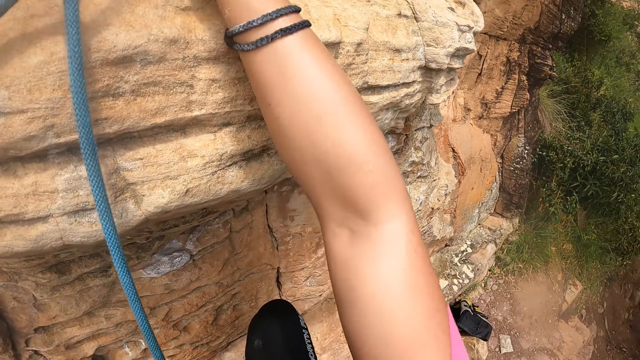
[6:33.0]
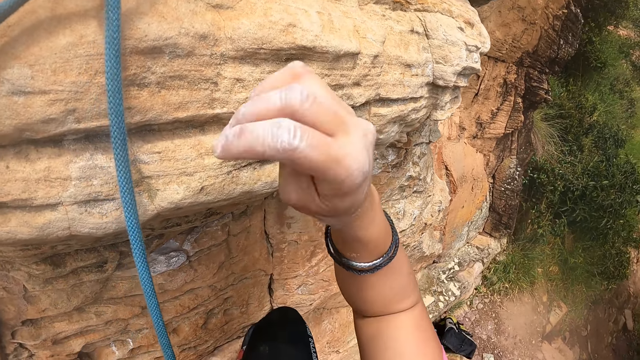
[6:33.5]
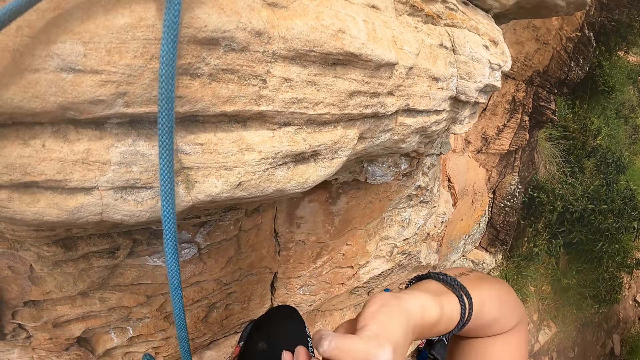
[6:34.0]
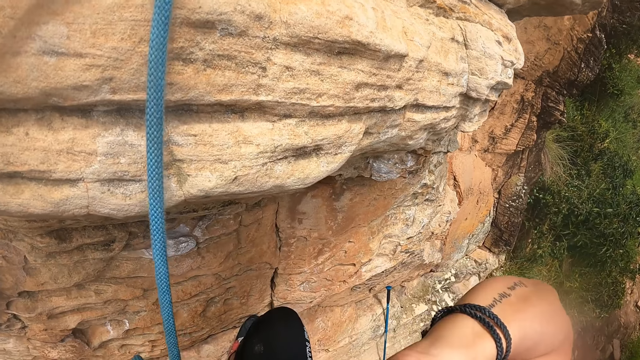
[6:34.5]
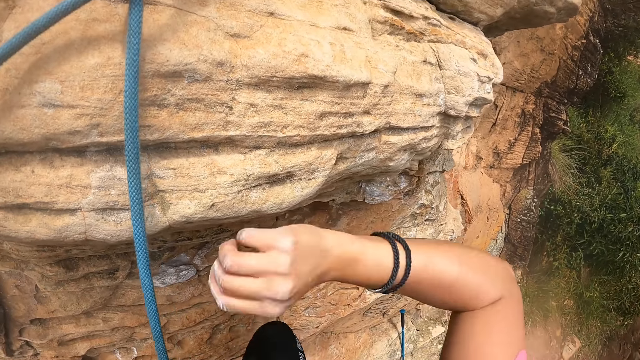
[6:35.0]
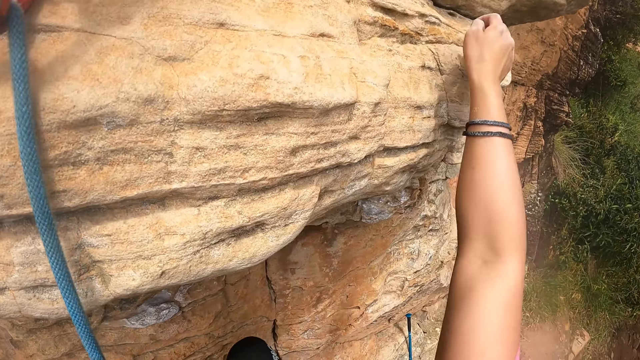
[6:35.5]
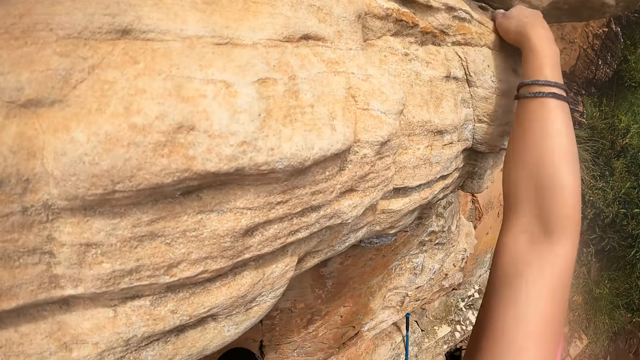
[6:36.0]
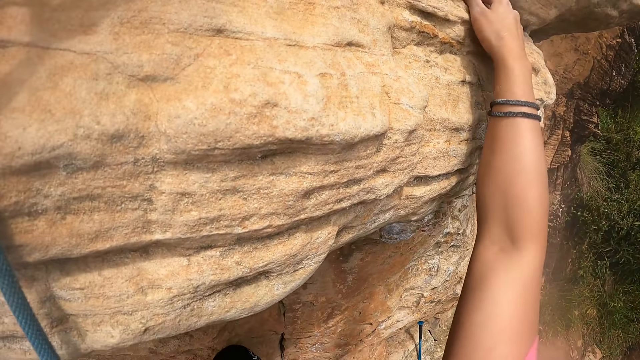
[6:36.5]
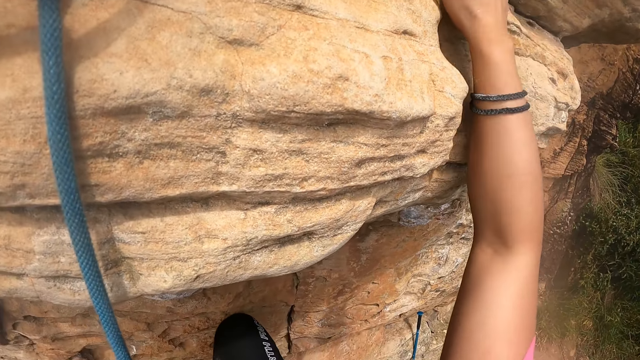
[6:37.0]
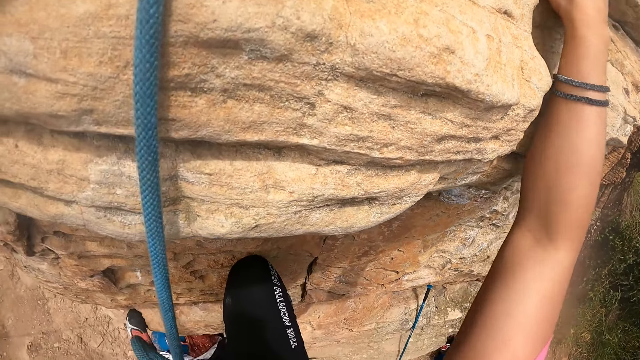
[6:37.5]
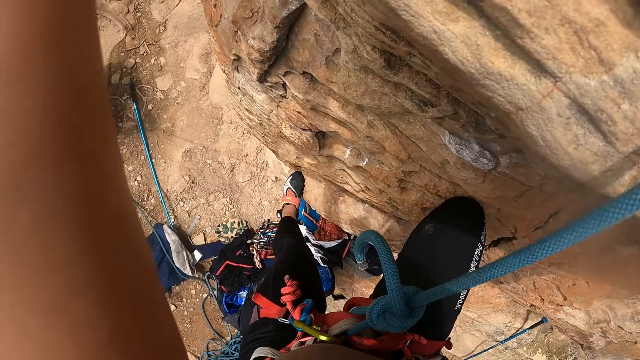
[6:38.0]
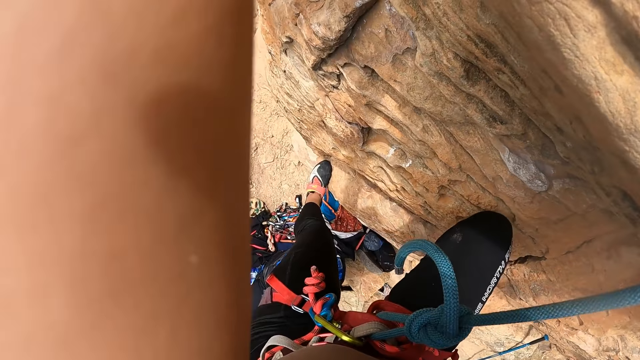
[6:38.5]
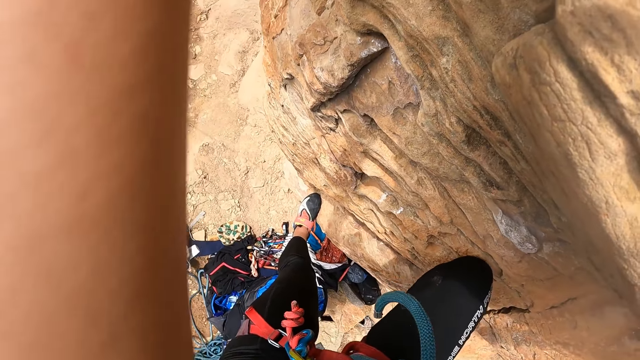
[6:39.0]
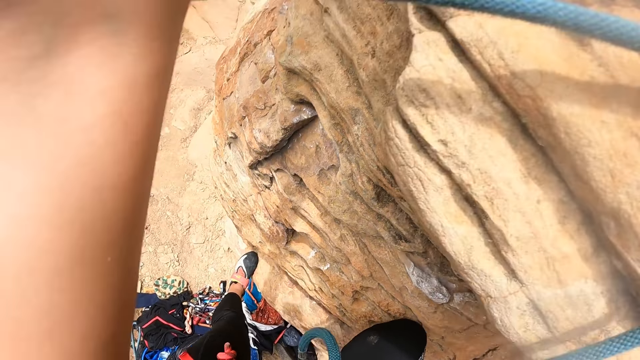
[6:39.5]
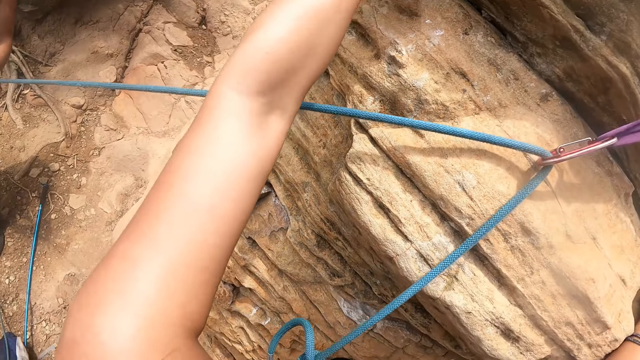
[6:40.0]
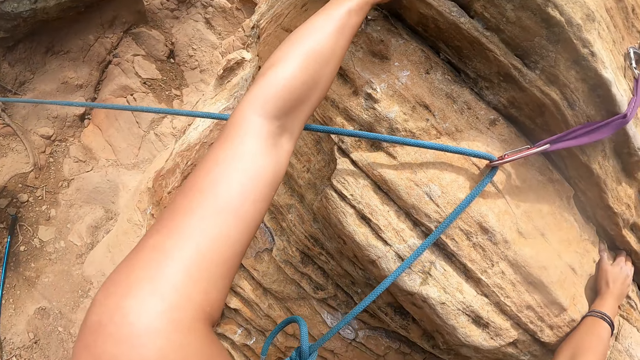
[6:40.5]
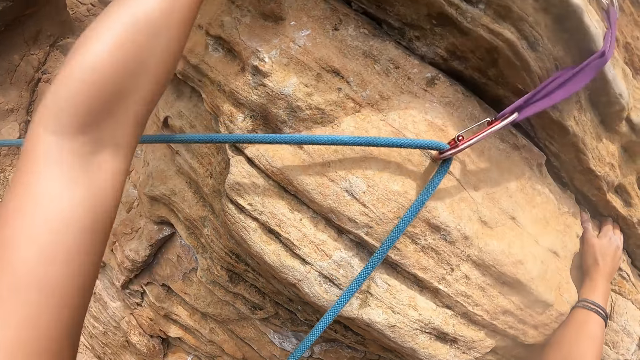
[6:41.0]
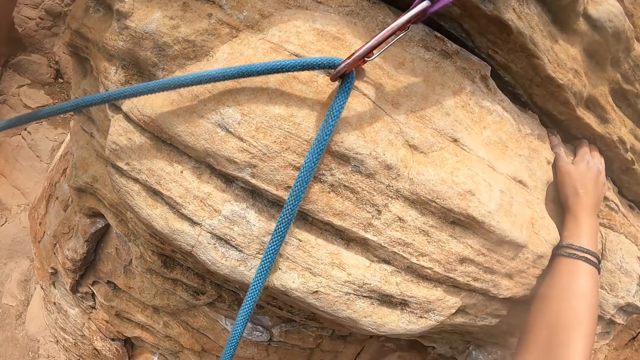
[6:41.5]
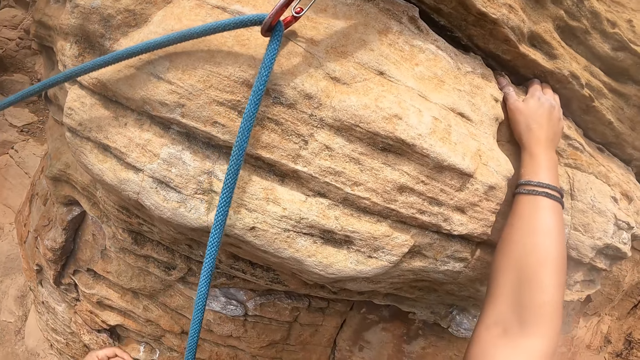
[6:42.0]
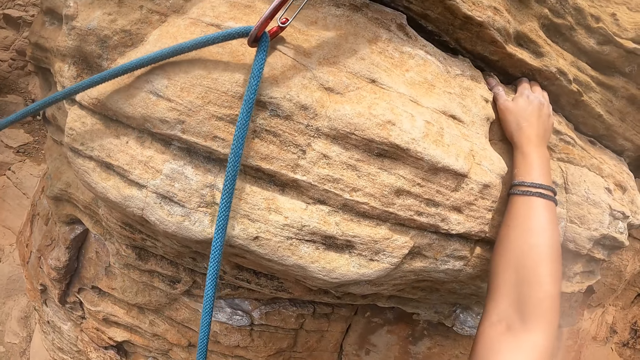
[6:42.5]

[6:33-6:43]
The camera wearer moves their hand. They climb the mountain.

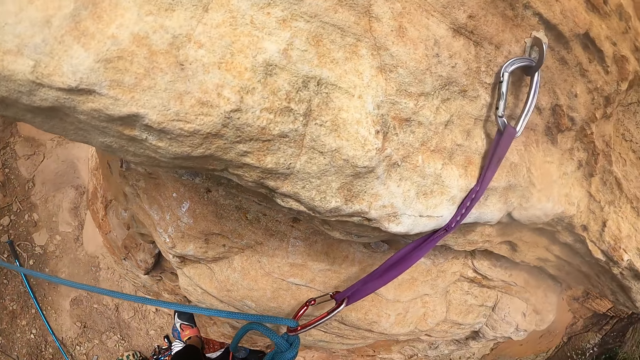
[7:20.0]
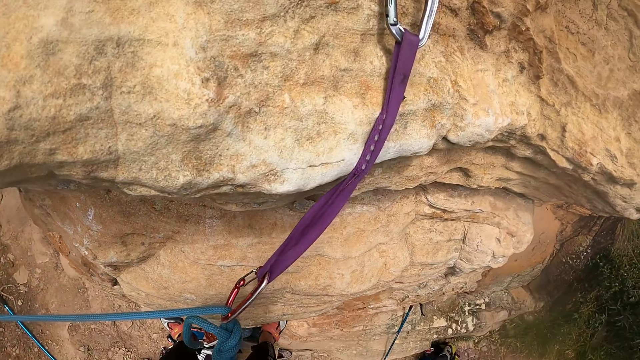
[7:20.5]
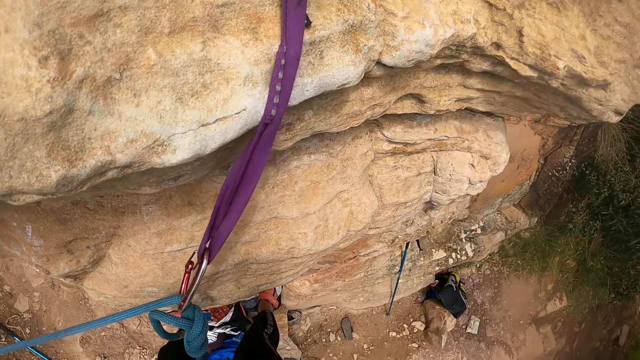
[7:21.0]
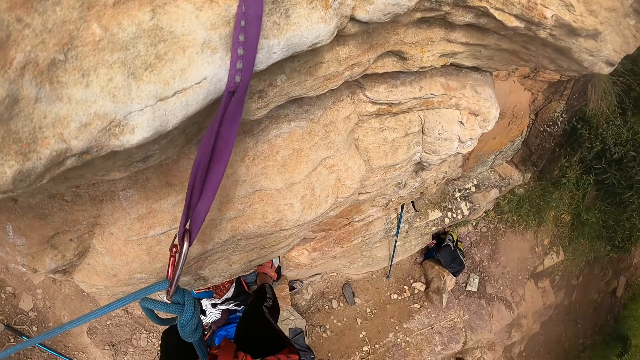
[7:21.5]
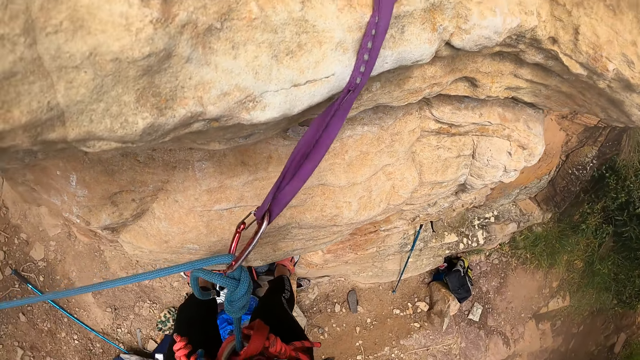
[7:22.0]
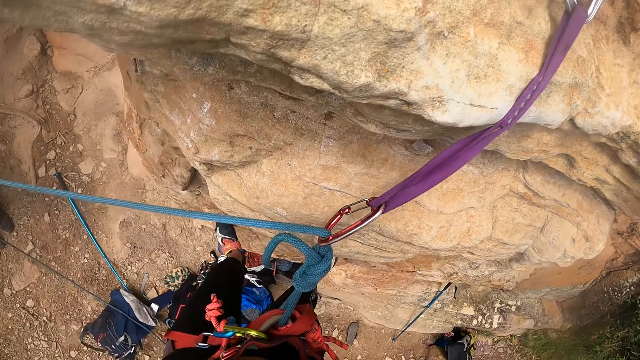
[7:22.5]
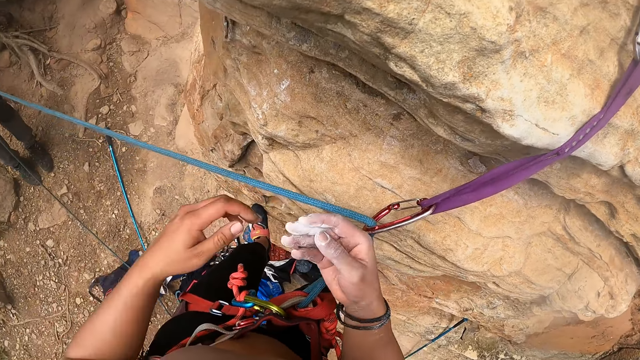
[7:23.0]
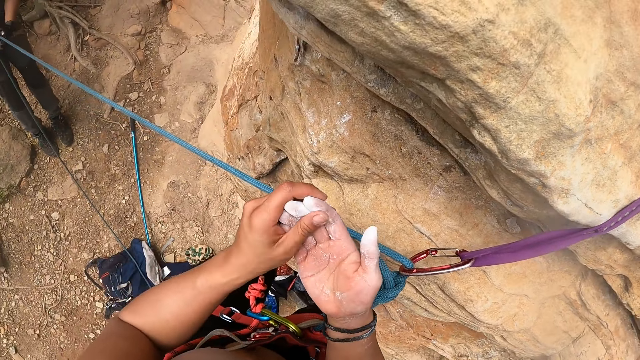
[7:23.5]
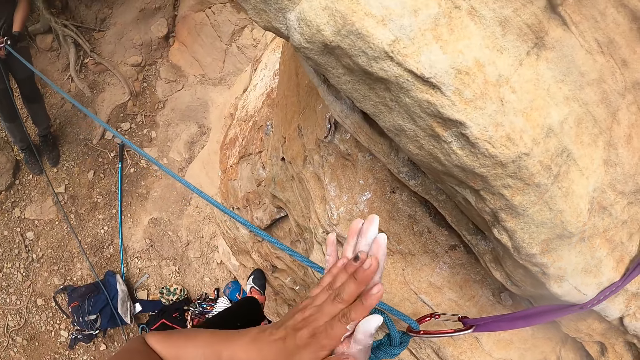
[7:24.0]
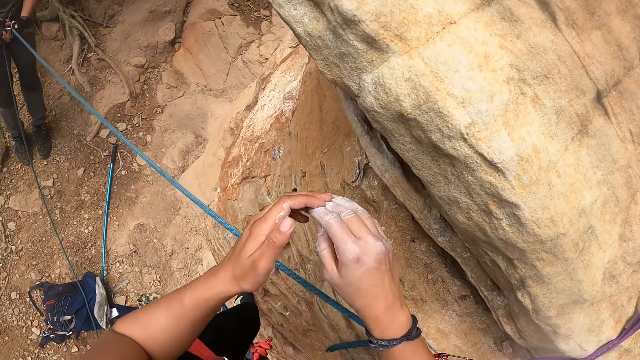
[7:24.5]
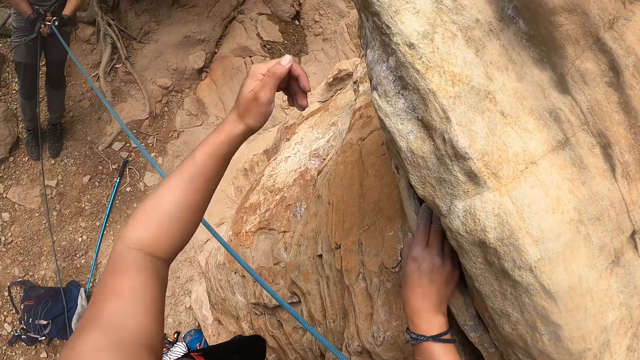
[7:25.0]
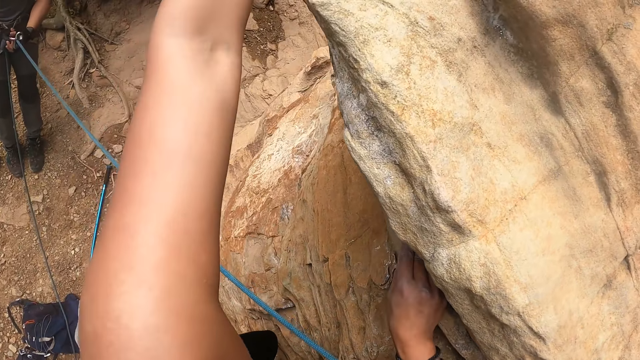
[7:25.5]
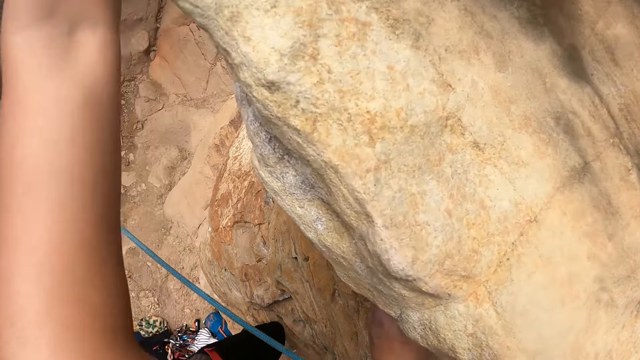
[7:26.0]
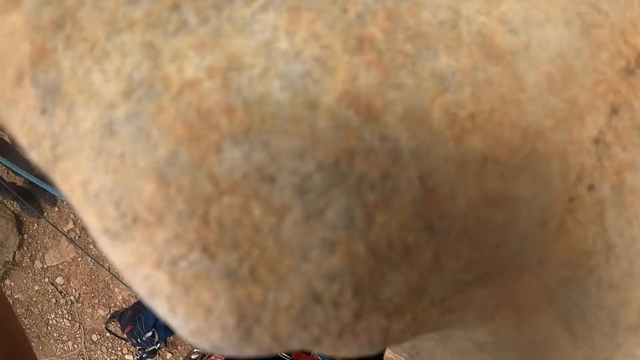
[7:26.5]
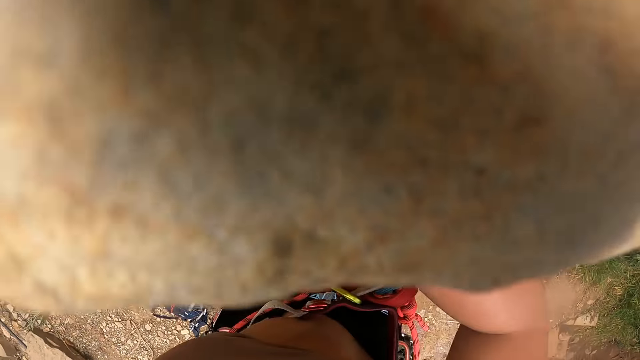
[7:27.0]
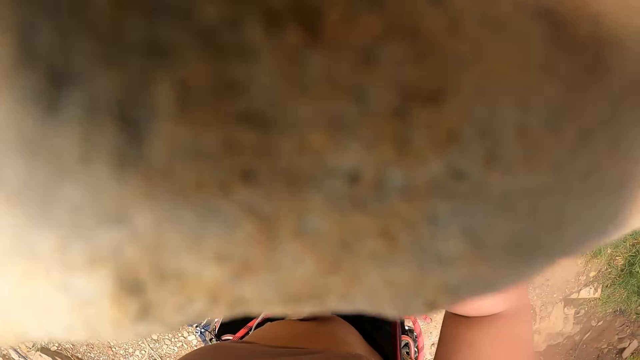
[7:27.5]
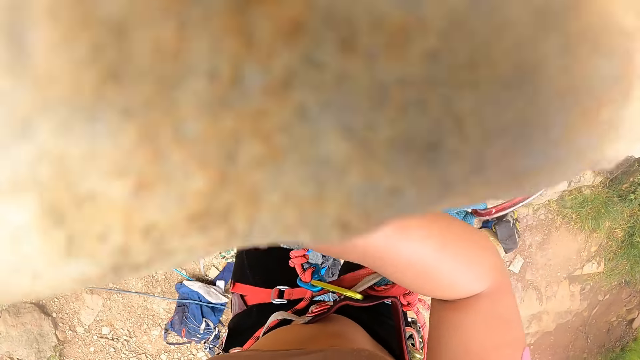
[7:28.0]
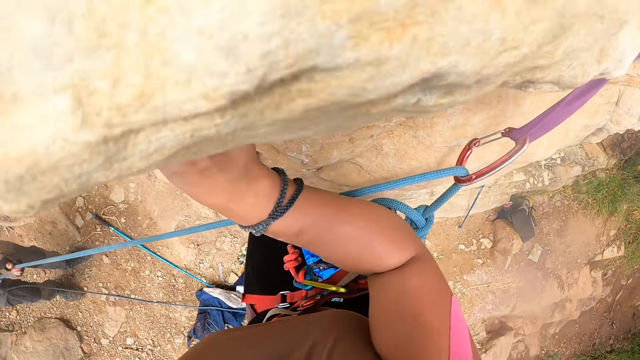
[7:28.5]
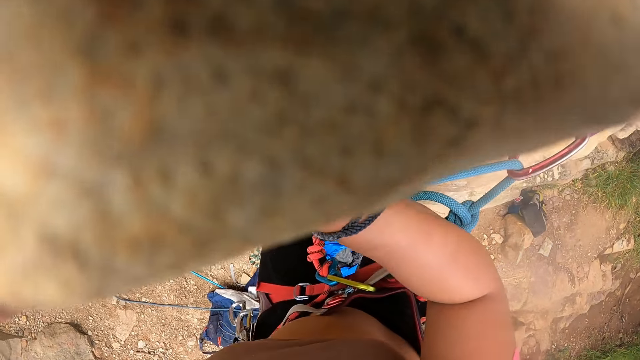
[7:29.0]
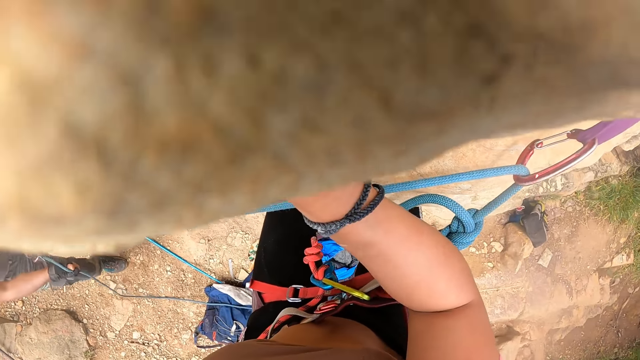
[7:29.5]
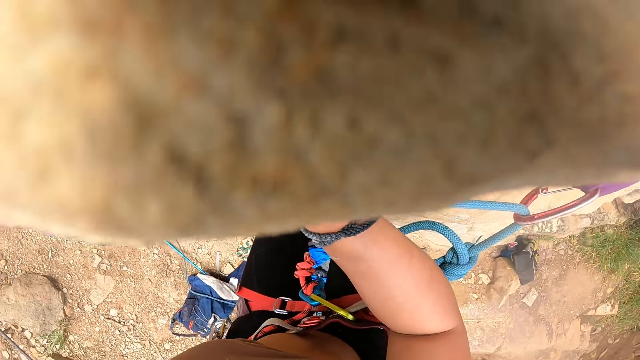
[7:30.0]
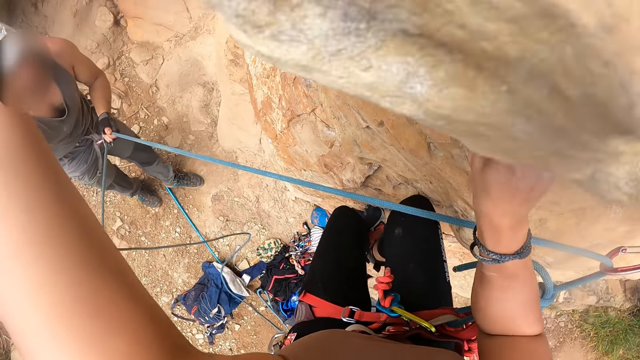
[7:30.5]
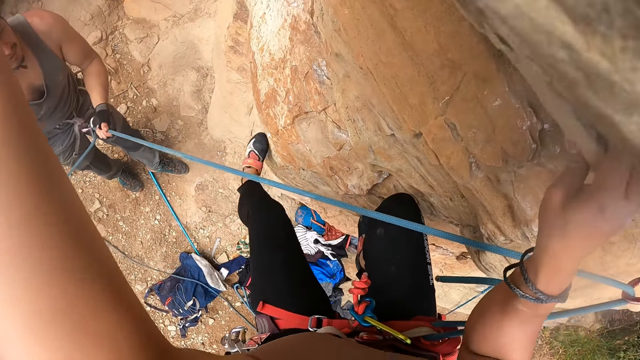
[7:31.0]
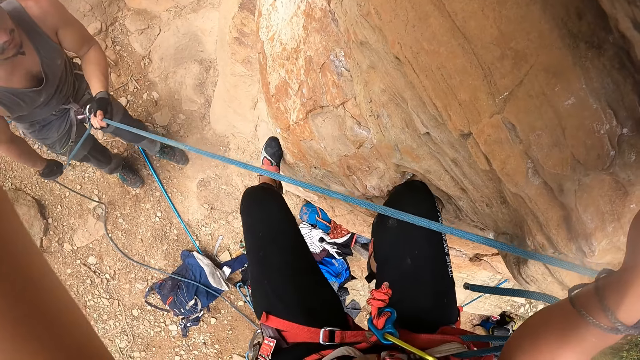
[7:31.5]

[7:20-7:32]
The camera wearer looks down. They rub chalk on their hands. They climb up a rock.
